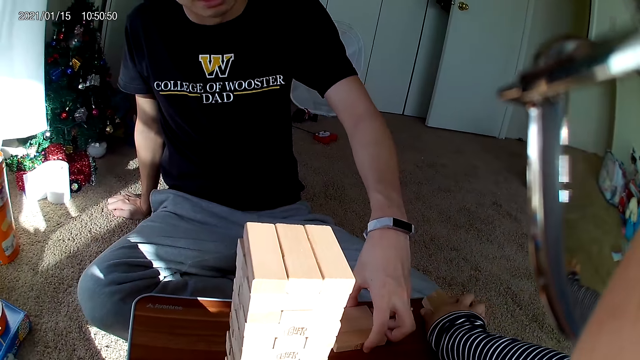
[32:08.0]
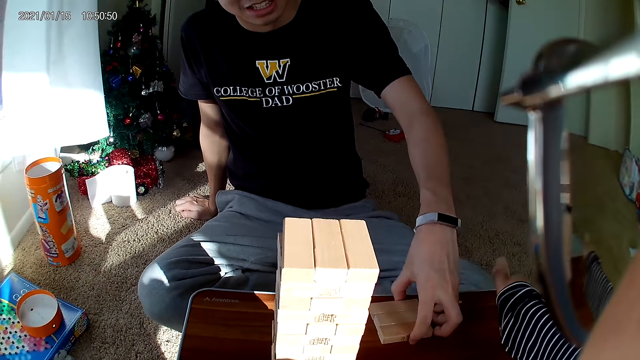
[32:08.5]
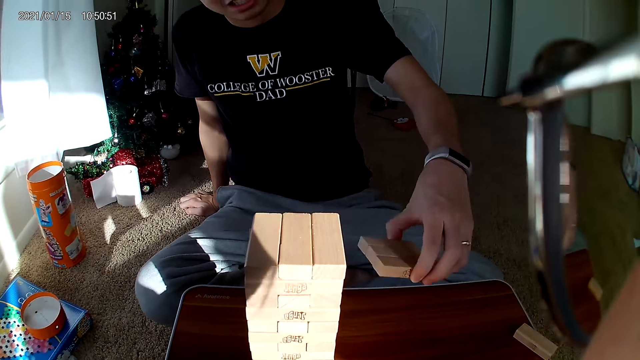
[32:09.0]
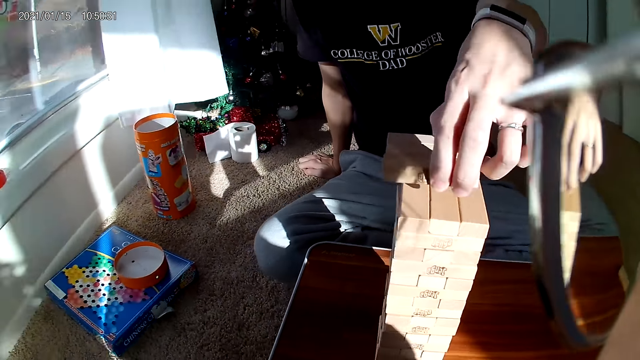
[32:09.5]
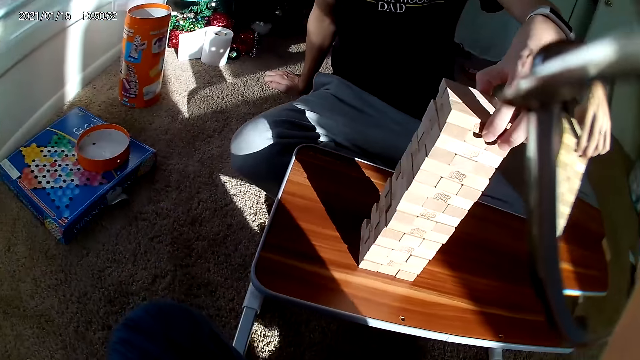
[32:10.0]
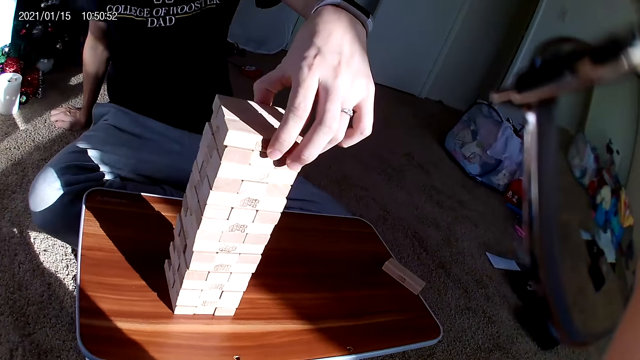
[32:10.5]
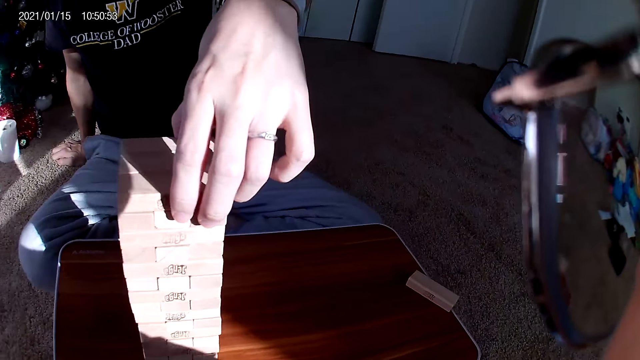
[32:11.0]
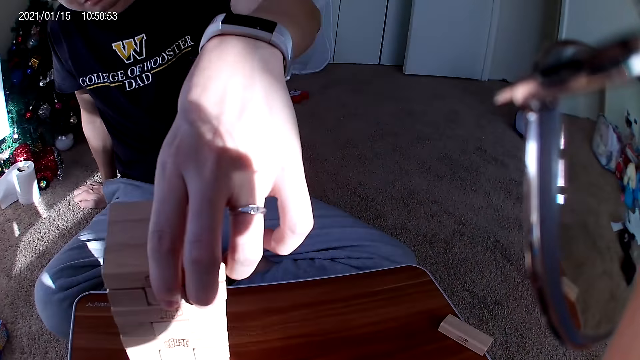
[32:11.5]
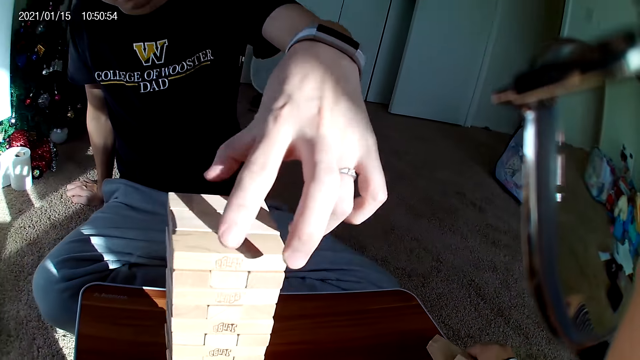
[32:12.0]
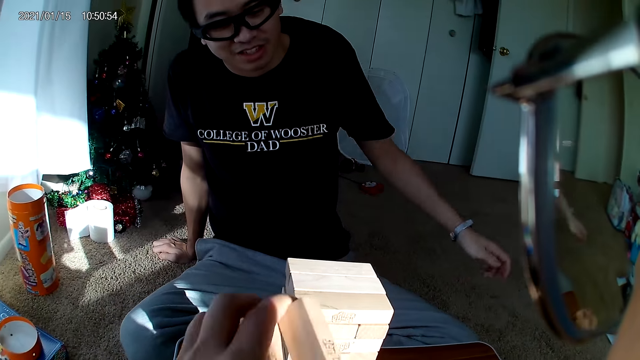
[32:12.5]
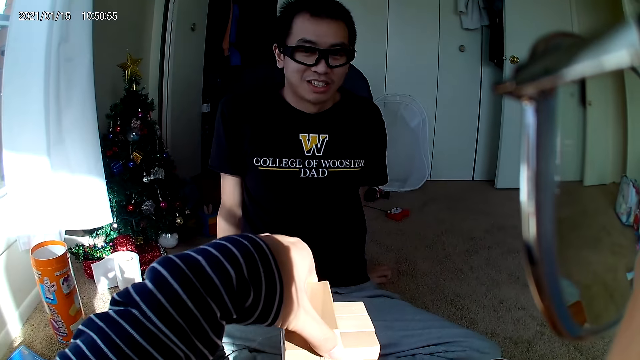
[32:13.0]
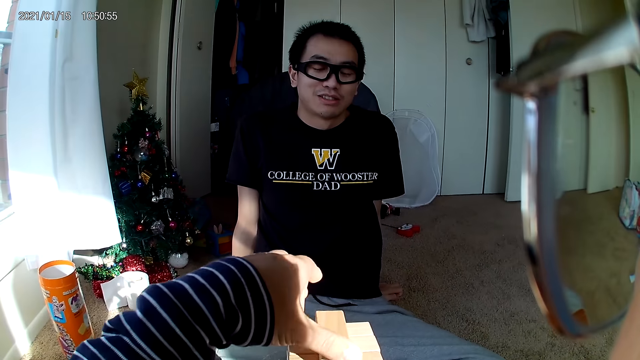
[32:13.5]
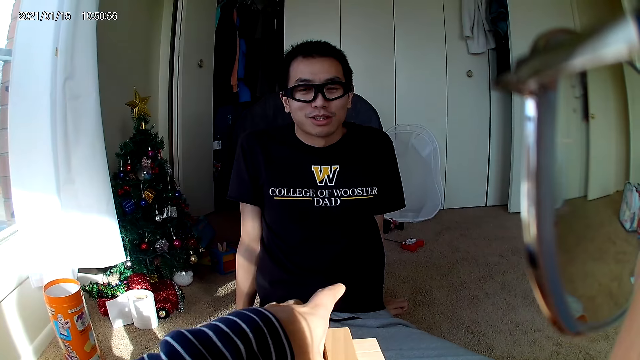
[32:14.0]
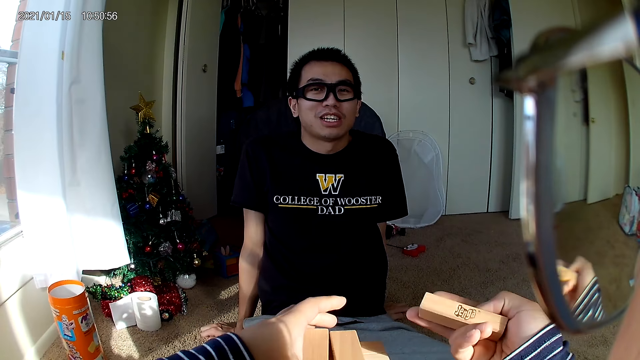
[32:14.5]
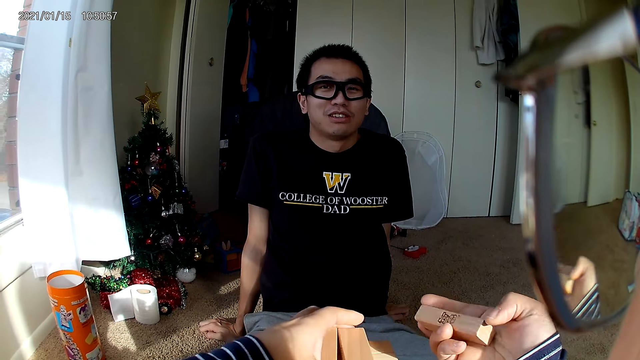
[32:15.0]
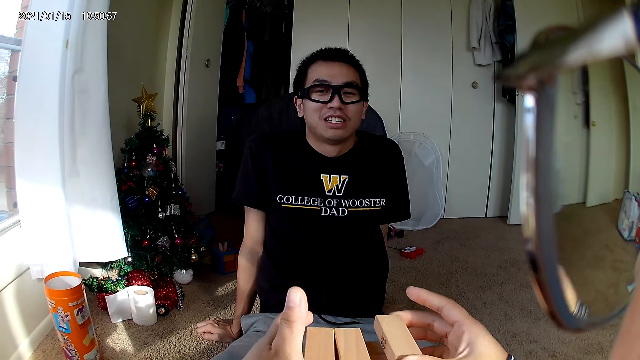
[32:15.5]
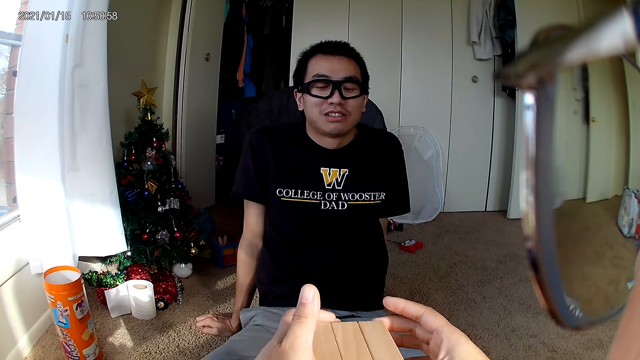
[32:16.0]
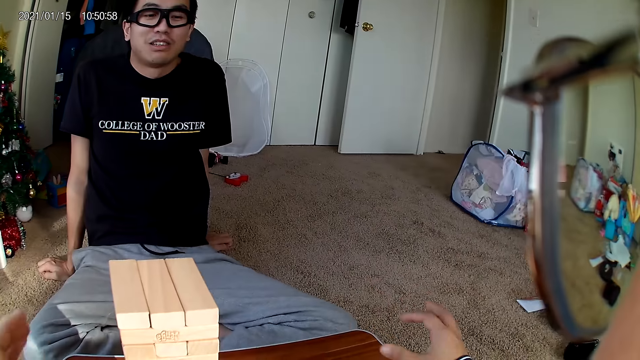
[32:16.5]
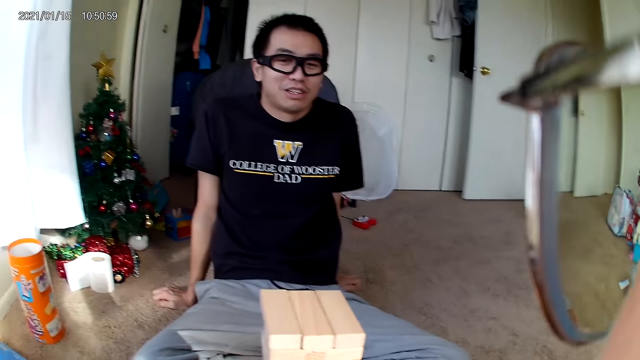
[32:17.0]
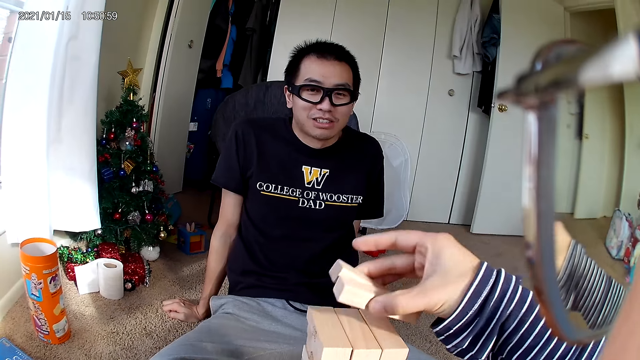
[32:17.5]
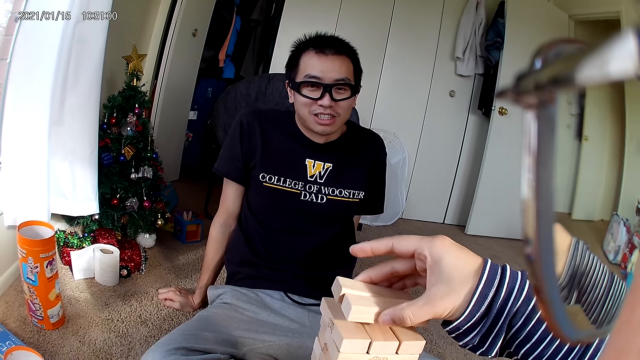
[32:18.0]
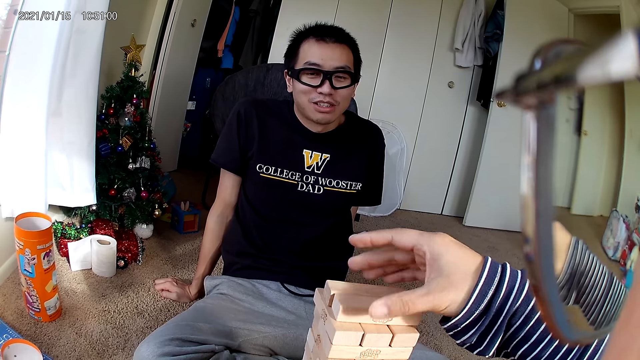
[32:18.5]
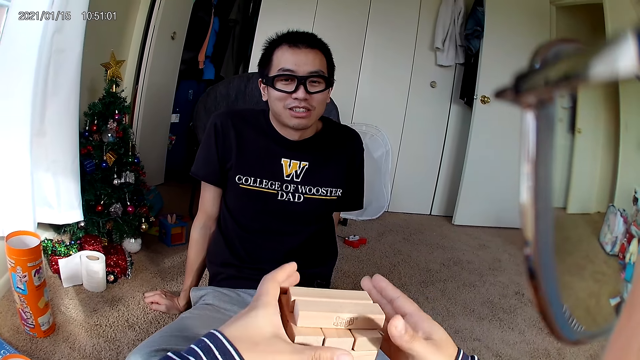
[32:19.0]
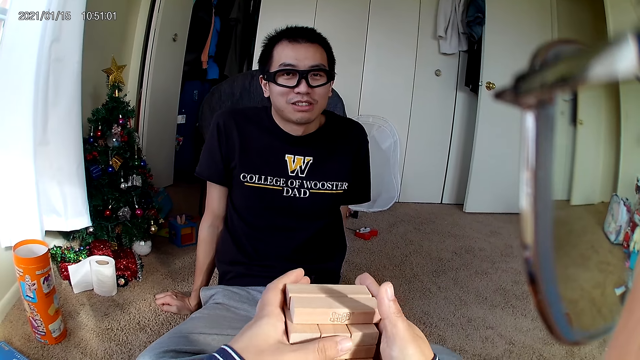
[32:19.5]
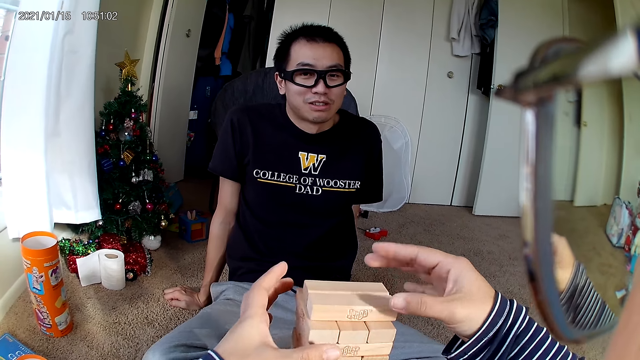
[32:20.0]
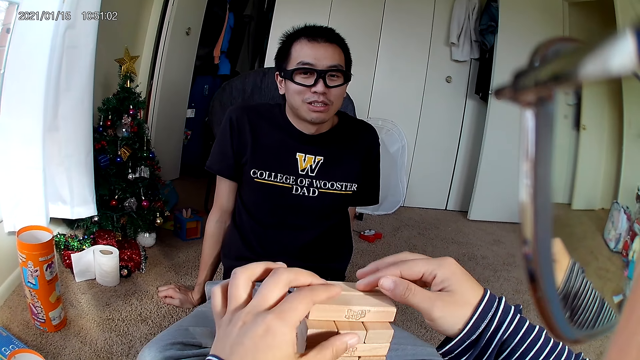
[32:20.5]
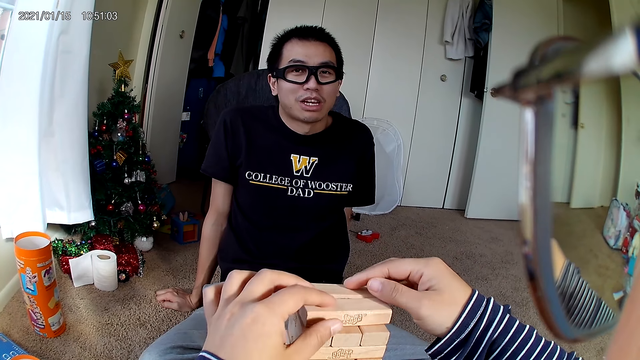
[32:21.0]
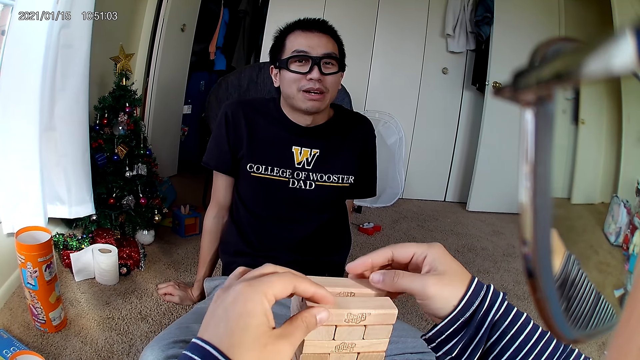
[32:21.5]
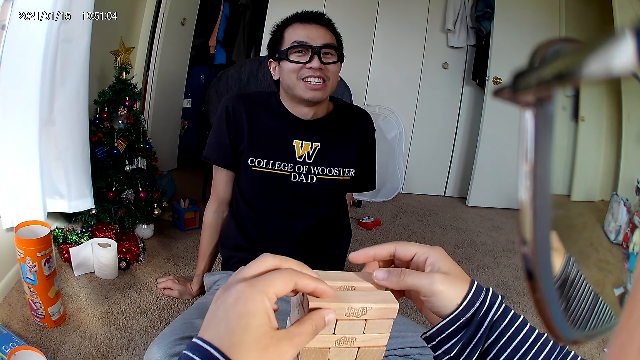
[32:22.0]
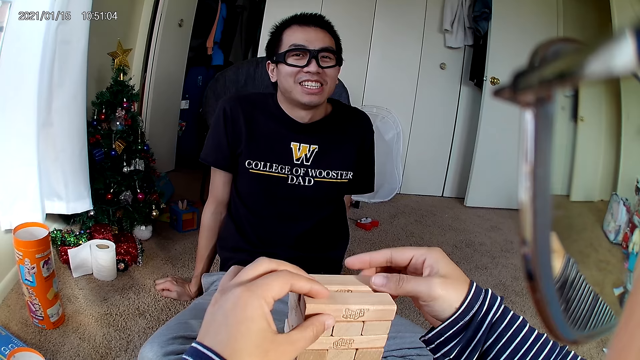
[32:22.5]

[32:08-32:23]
The camera wearer picks up a block. The man places the building blocks on the building block pile. The camera wearer places a building block on the building block pile. They place the building block on the building block pile. They do so again. They arrange the building block pile.

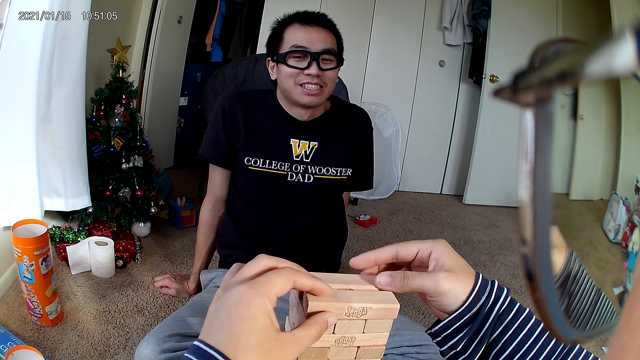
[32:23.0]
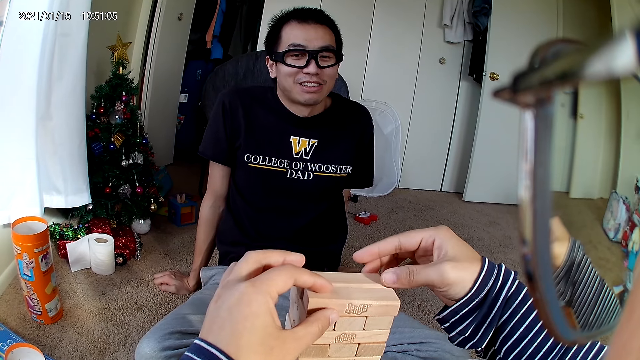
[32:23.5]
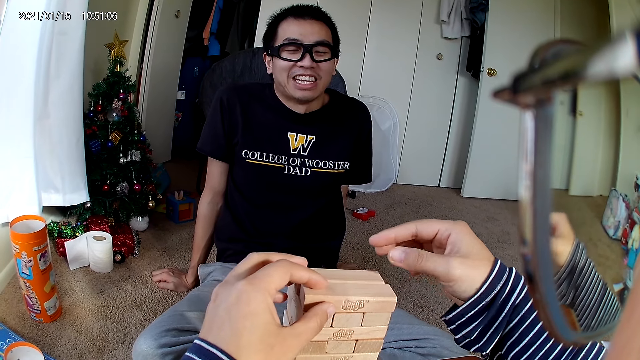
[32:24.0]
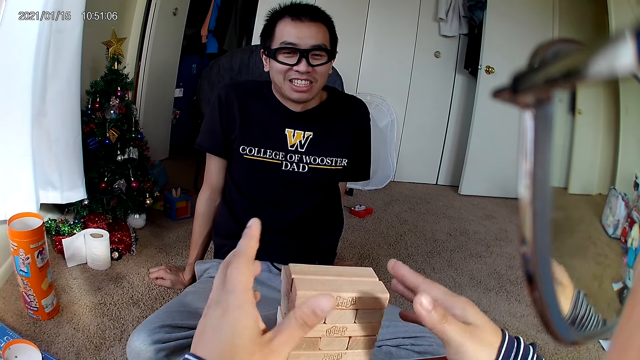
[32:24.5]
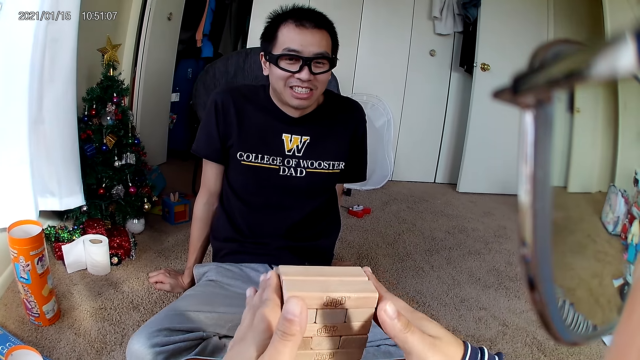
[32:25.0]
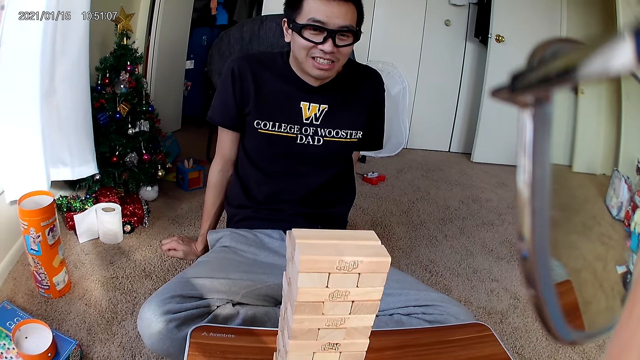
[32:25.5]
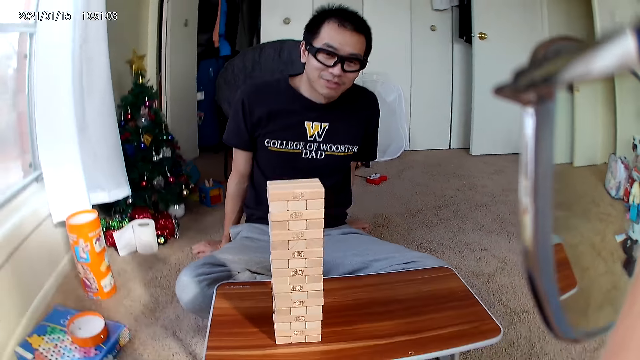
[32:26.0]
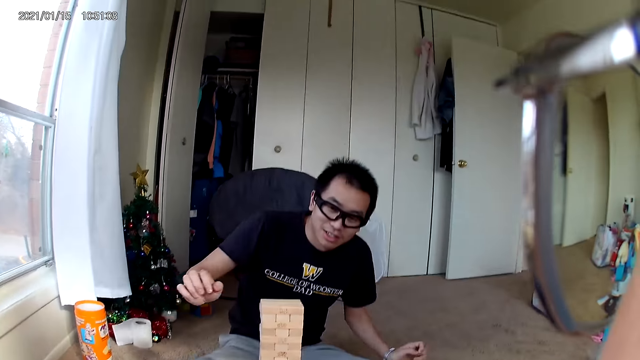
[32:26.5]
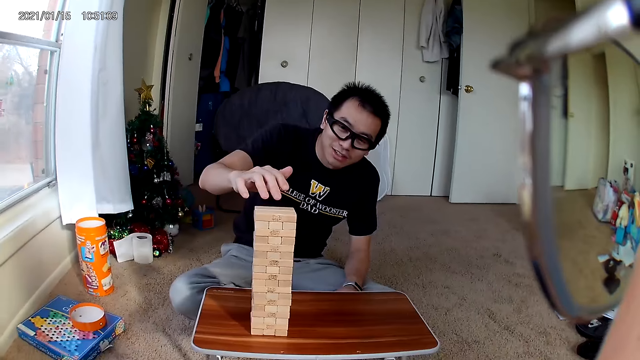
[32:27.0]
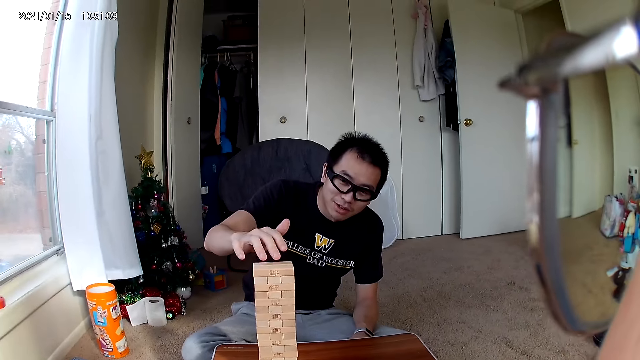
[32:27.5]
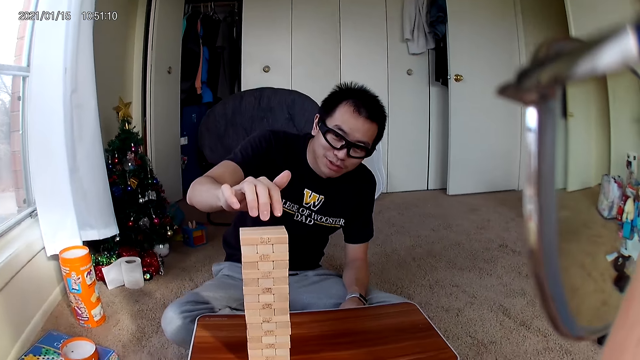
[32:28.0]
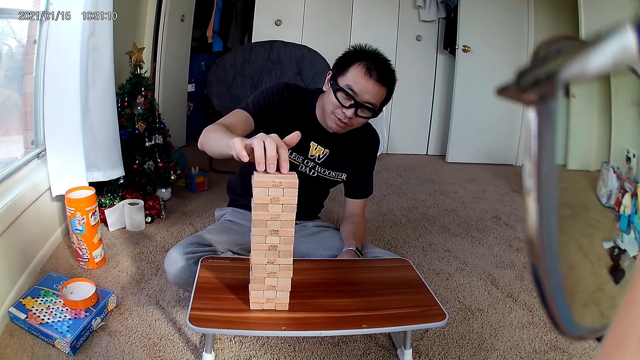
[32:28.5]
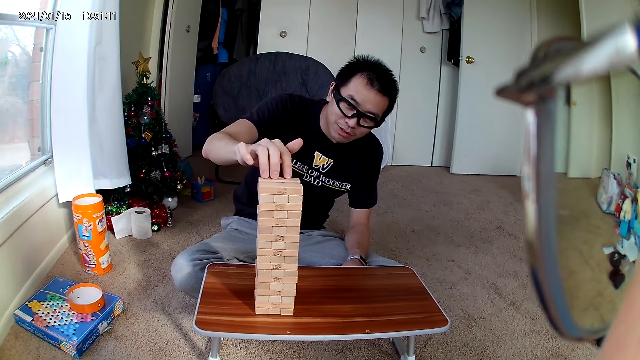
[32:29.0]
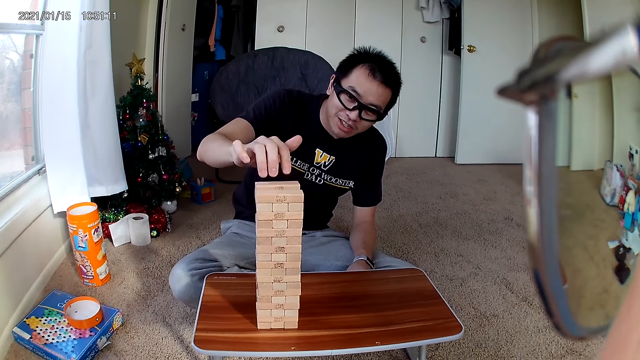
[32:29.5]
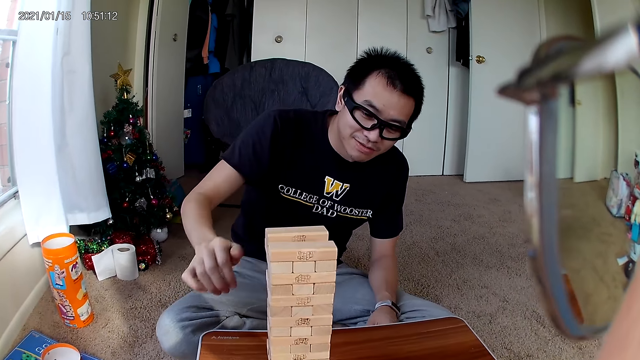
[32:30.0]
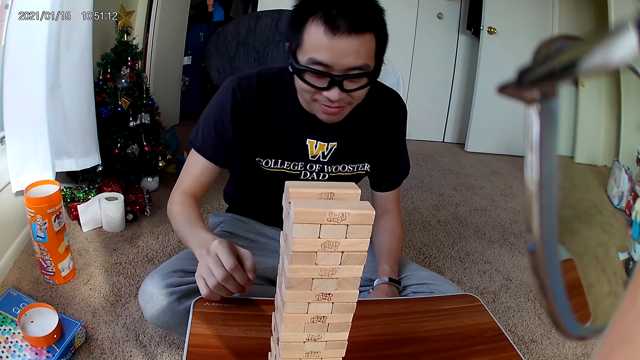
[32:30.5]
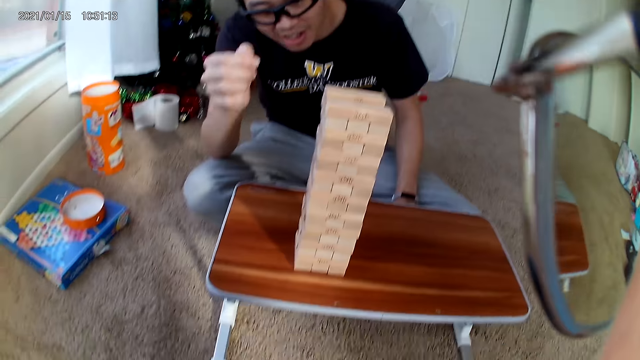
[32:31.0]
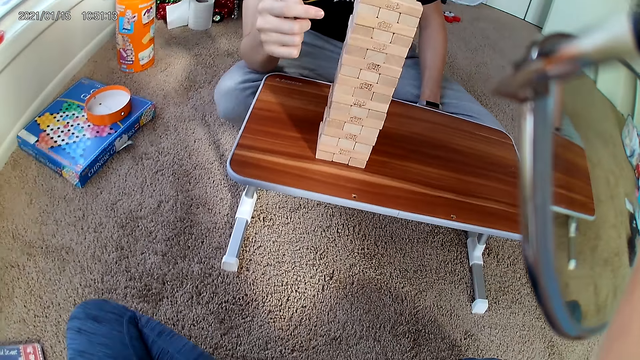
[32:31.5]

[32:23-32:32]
The man places his hands on the building block pile.
